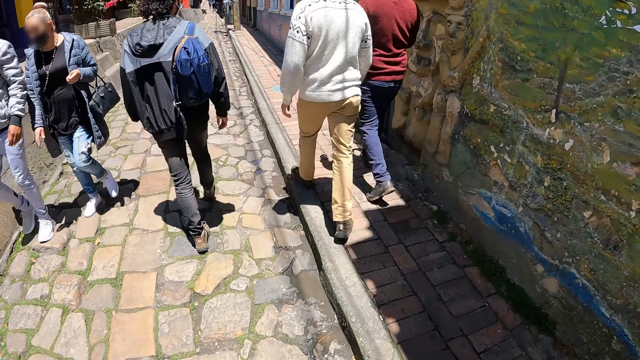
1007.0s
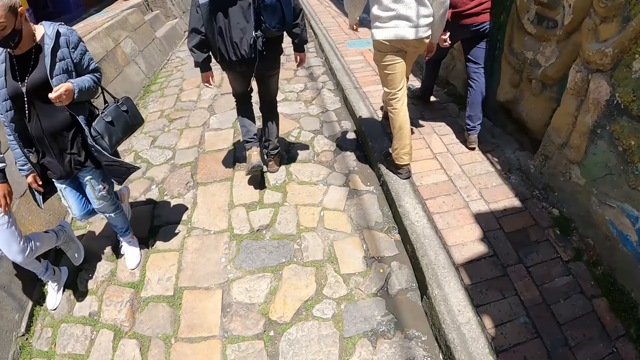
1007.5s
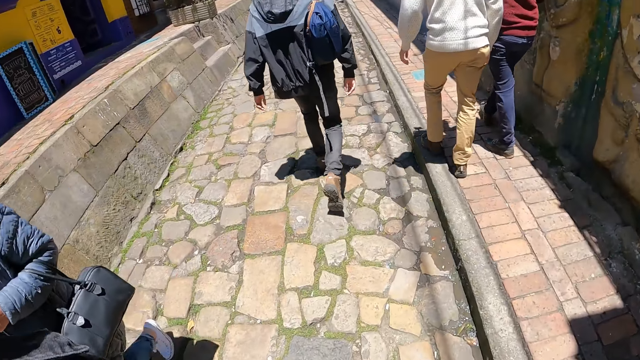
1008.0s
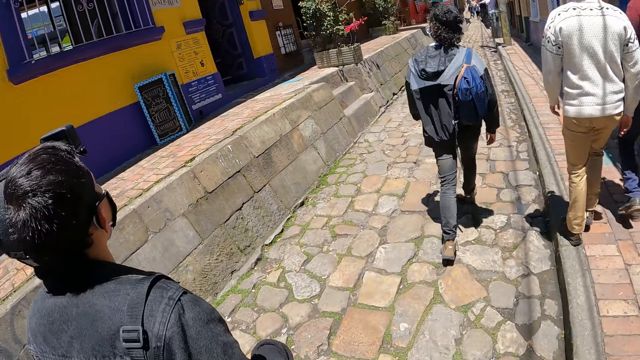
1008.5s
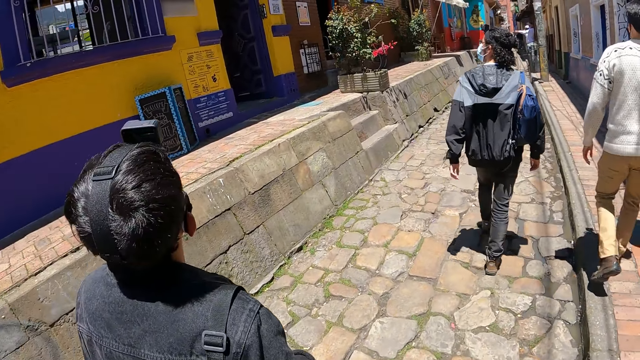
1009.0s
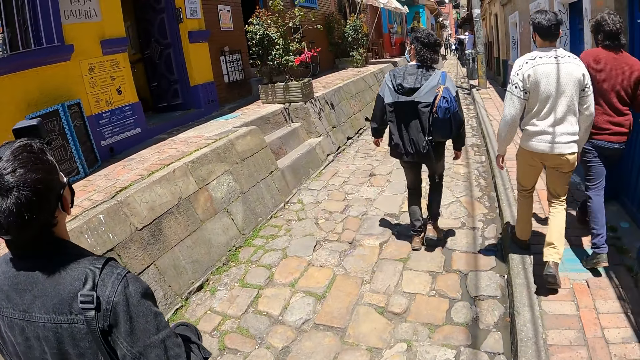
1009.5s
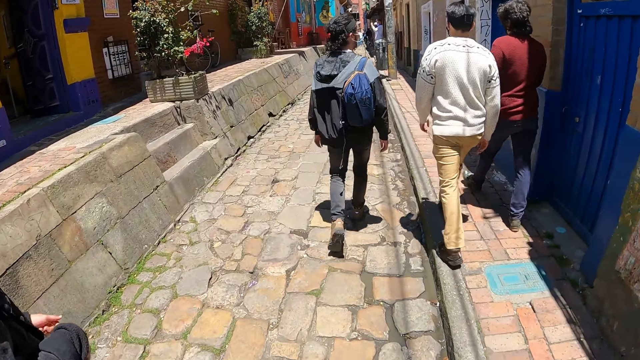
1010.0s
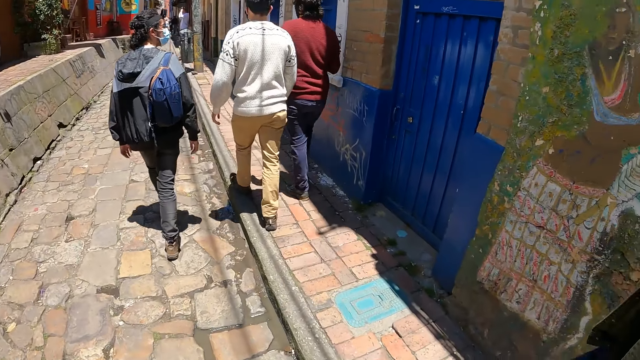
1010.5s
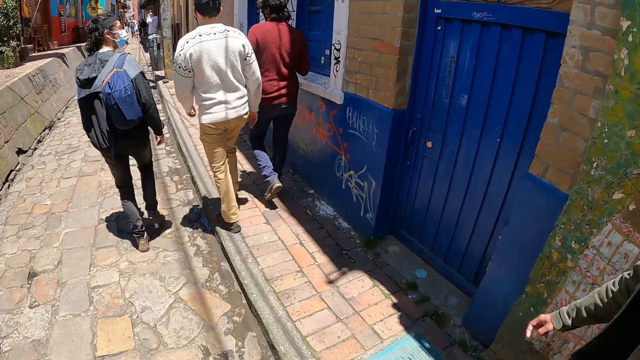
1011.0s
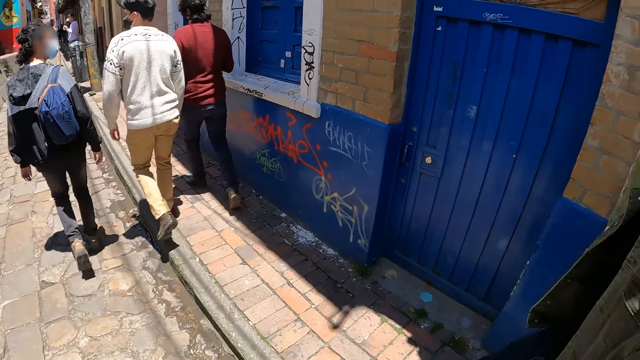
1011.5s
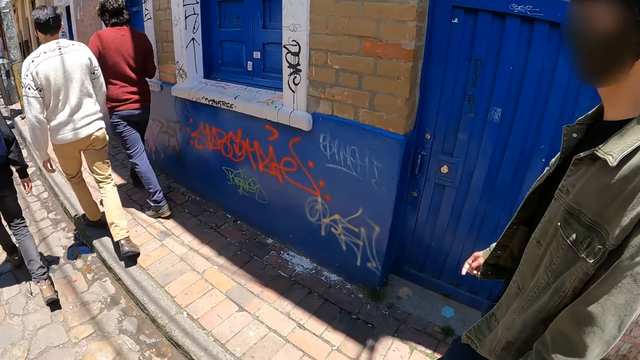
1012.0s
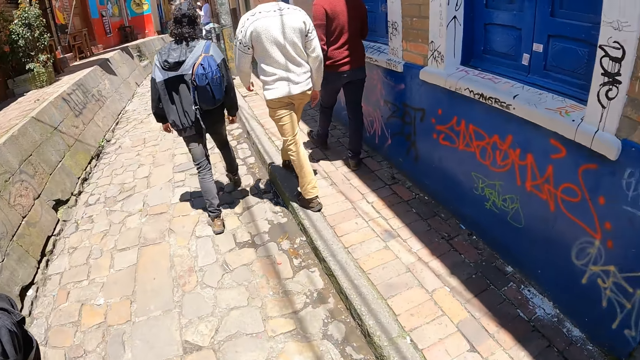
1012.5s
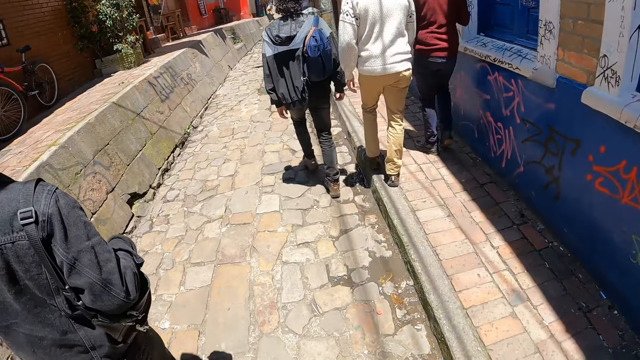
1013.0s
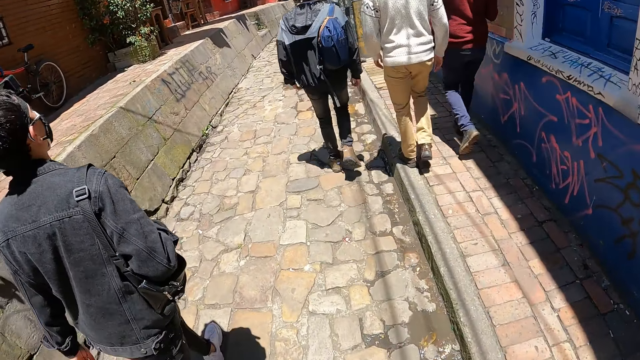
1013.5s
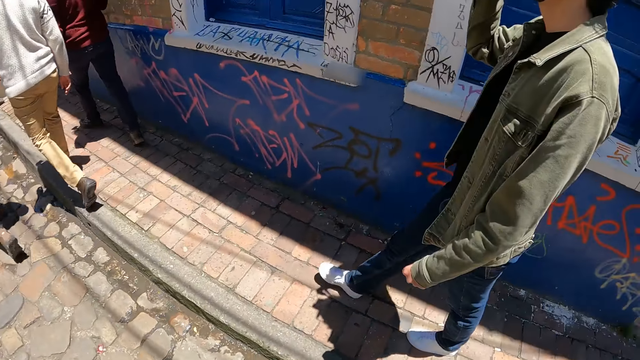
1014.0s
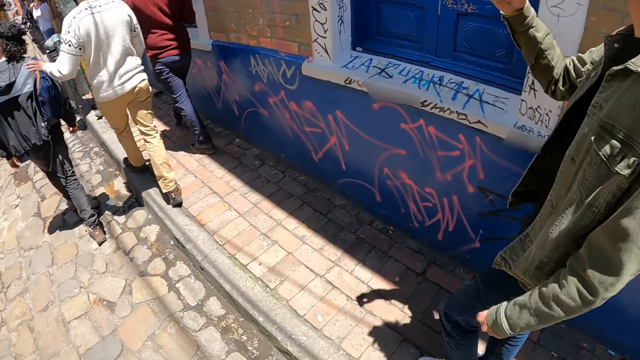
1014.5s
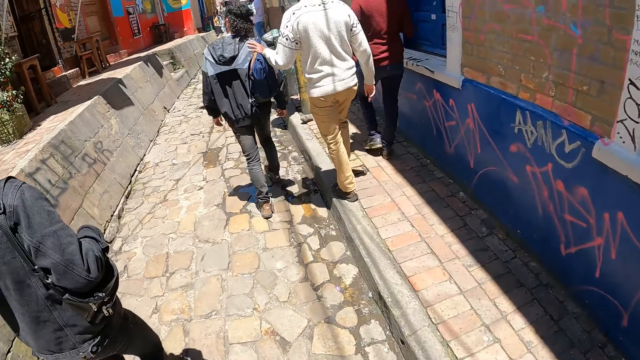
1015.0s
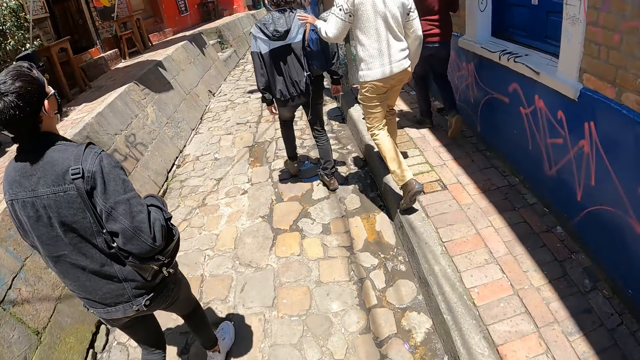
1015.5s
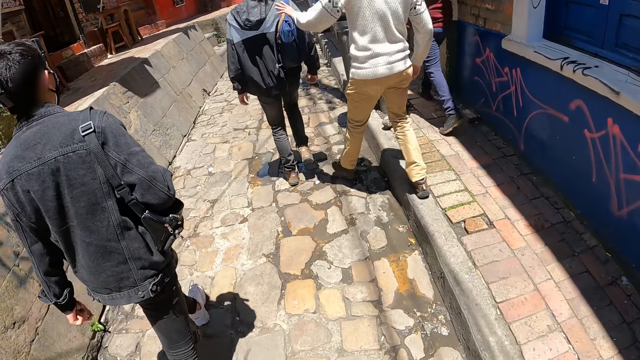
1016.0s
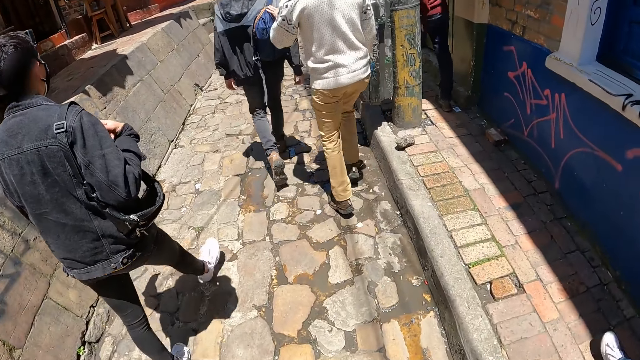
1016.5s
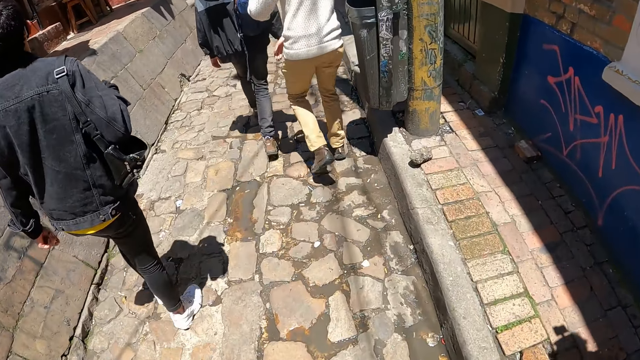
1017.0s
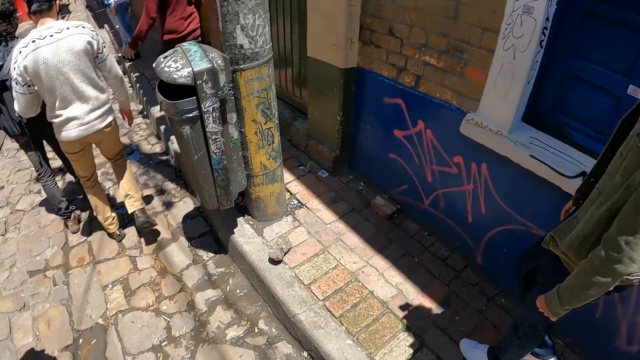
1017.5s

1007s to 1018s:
The camera wearer converses with a man.

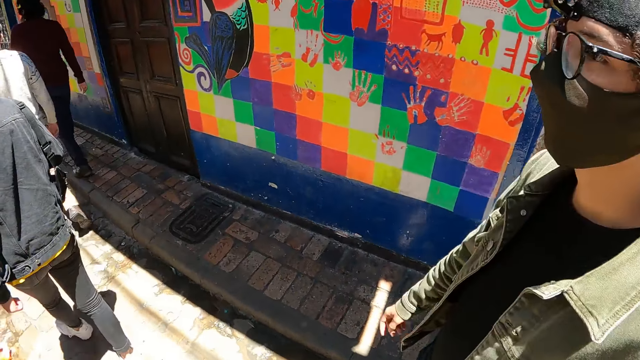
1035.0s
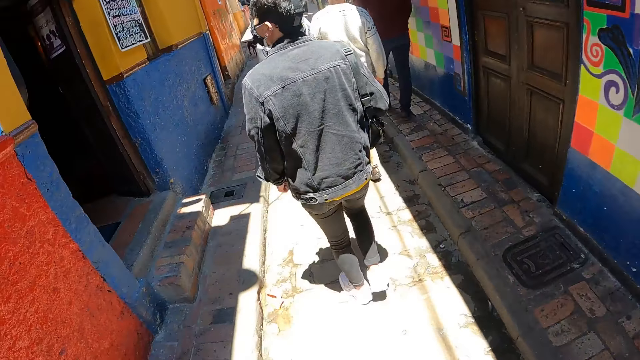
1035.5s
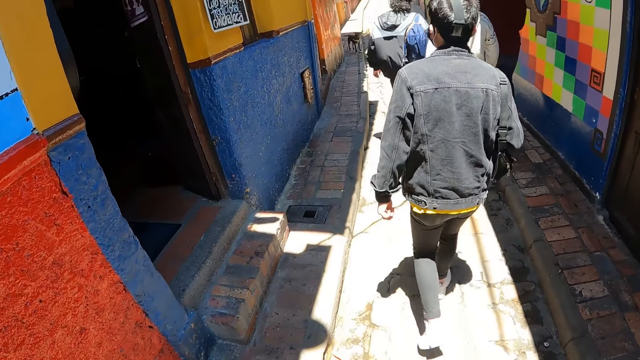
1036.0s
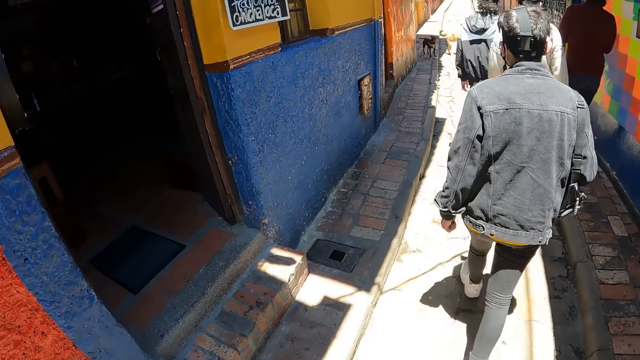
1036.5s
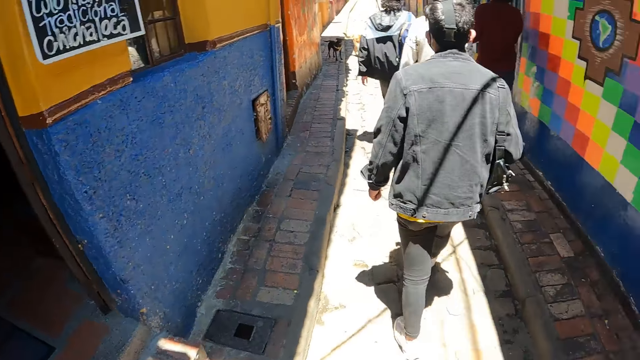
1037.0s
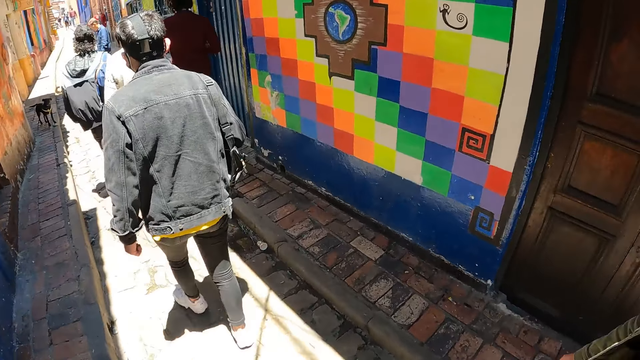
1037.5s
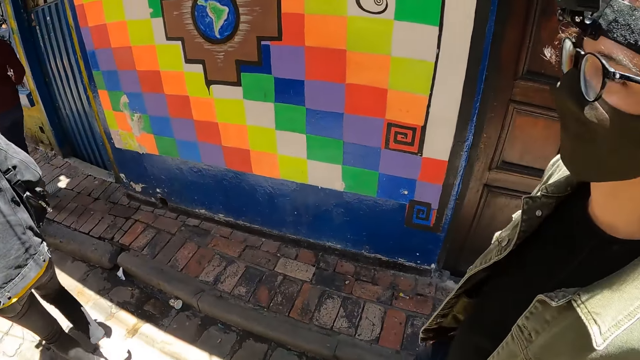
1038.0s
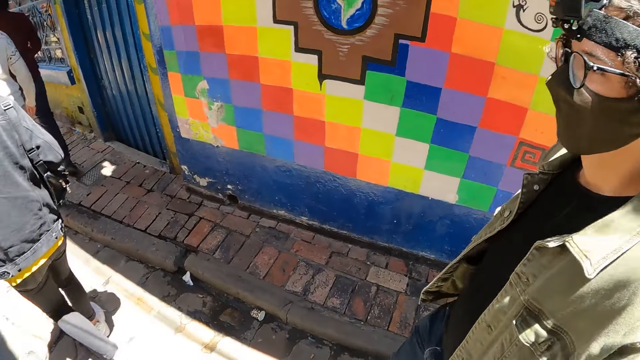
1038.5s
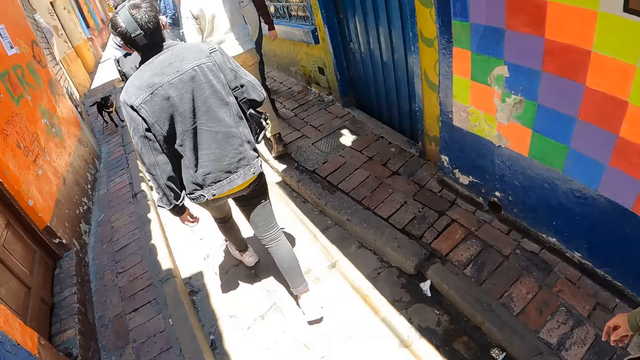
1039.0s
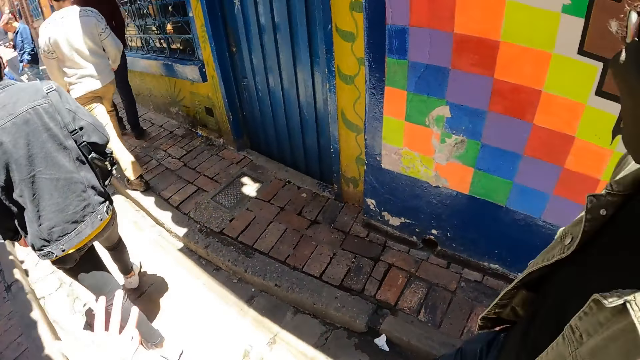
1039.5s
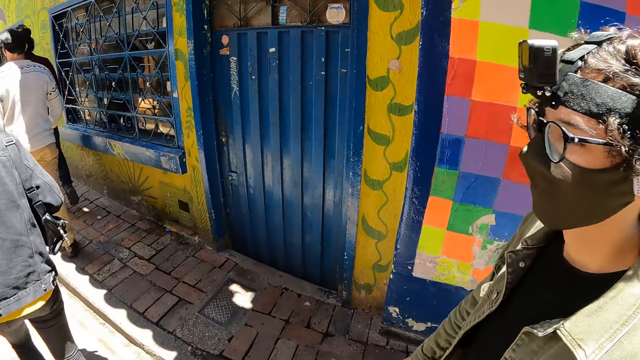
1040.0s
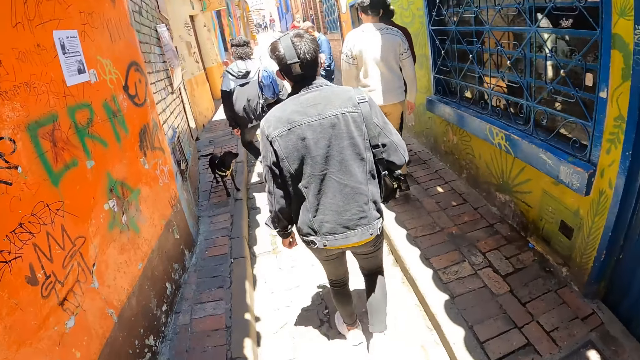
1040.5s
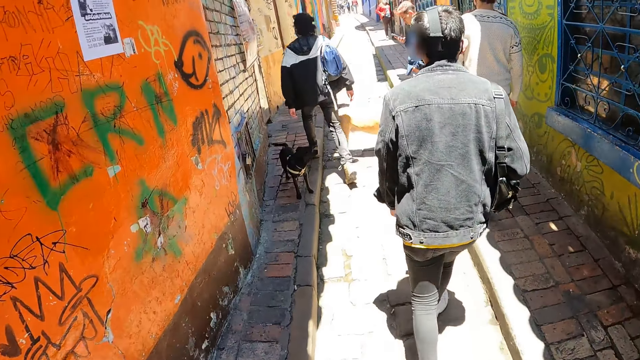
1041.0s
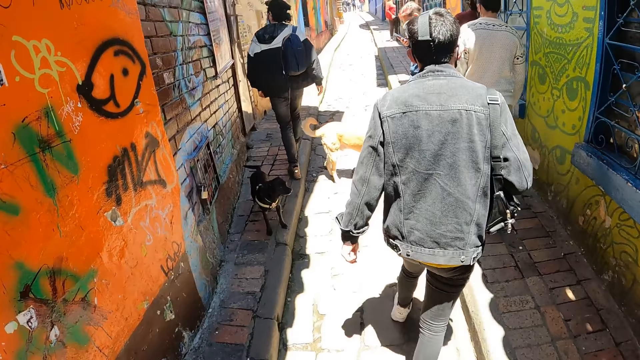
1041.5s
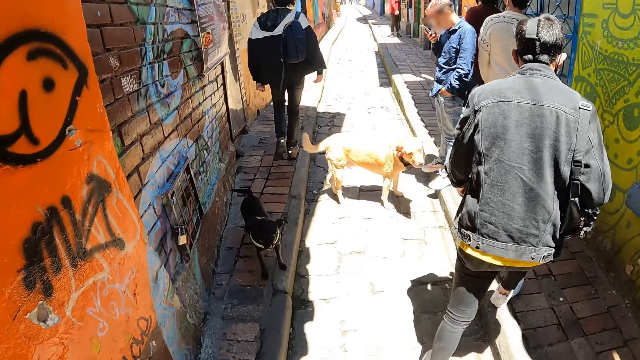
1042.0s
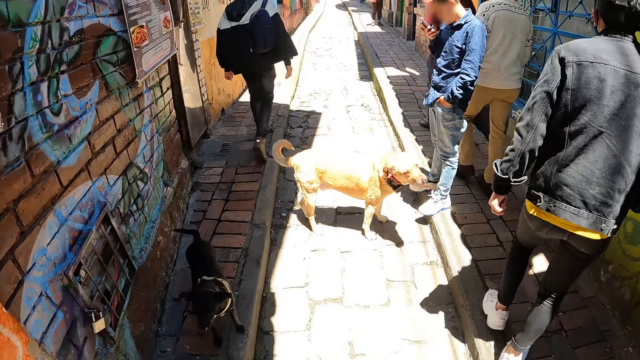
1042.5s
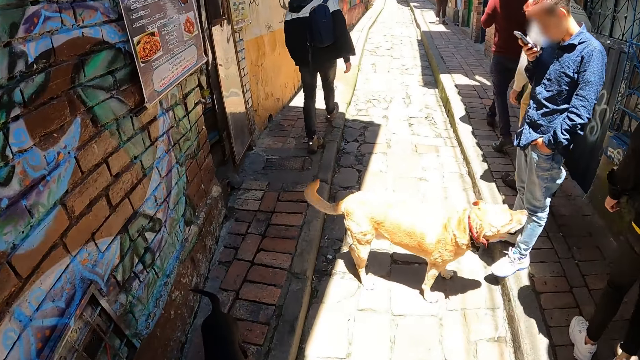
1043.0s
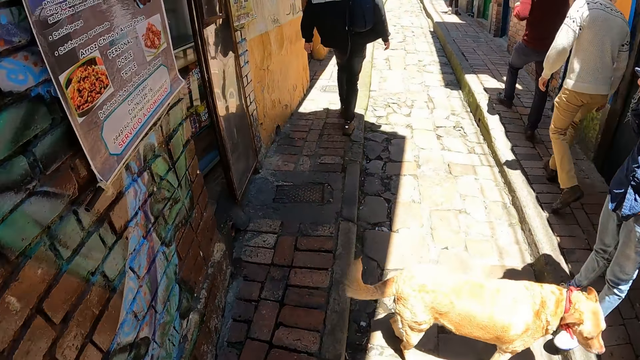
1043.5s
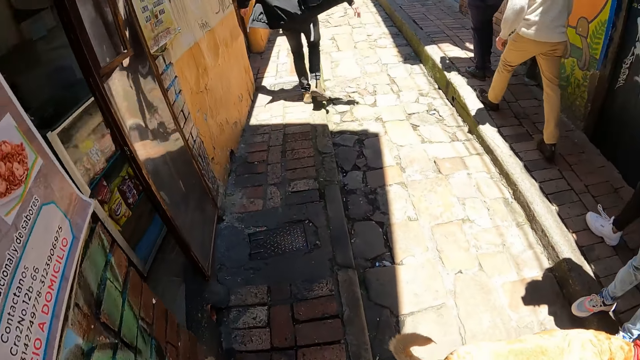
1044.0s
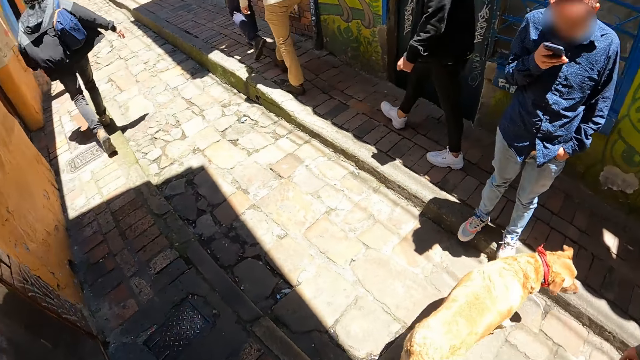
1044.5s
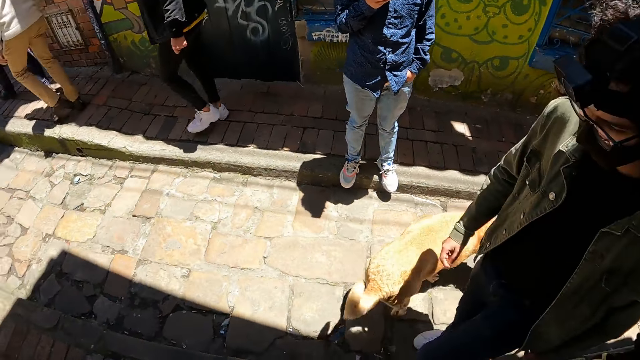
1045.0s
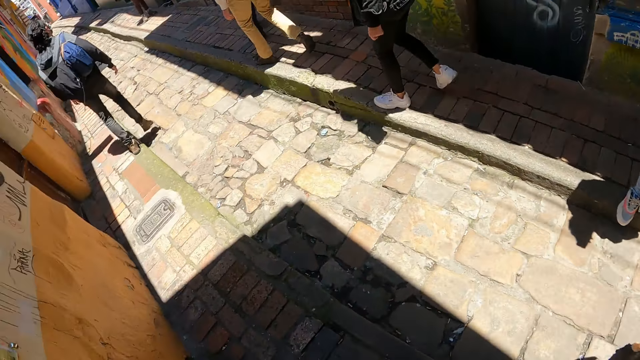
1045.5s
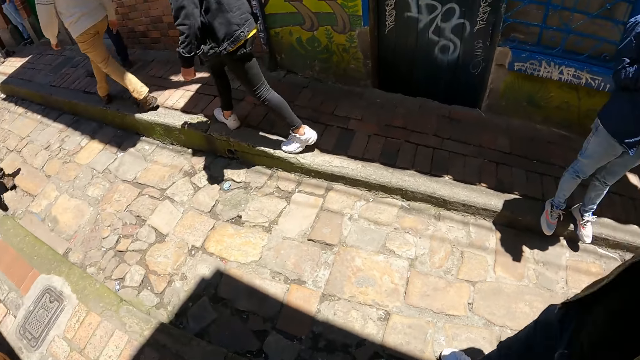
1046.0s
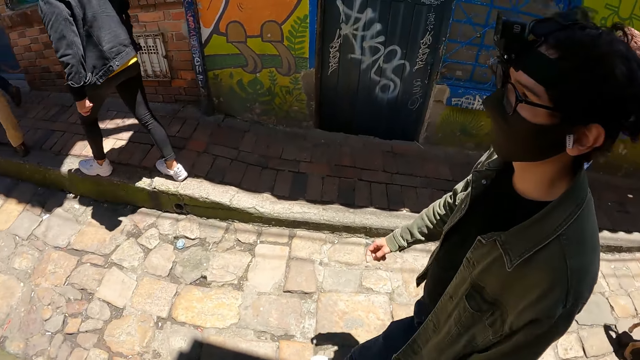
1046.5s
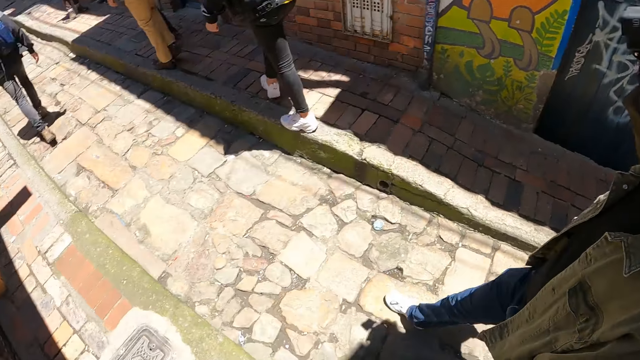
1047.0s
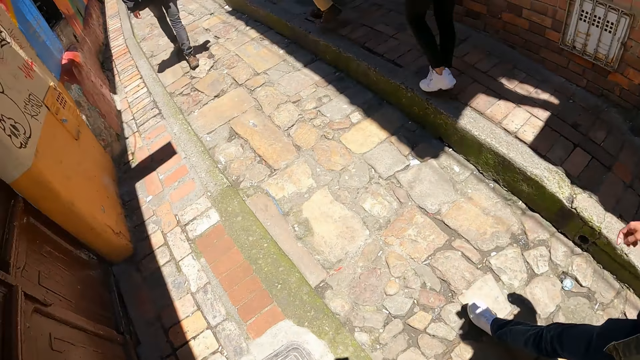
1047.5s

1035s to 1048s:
The camera wearer walks around the streets. They look at the man. They walk around the streets.
